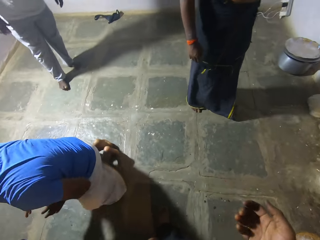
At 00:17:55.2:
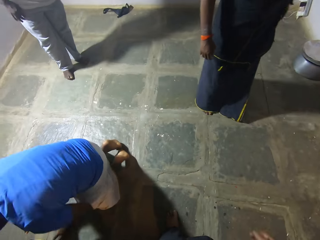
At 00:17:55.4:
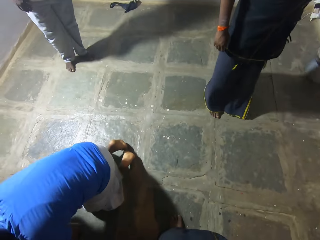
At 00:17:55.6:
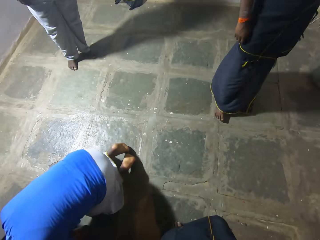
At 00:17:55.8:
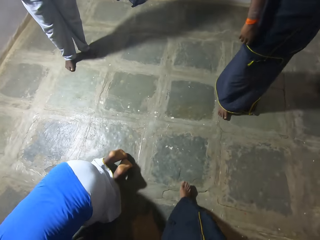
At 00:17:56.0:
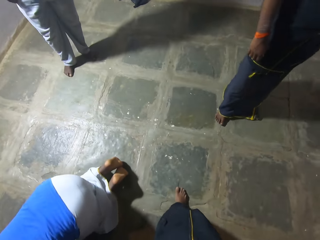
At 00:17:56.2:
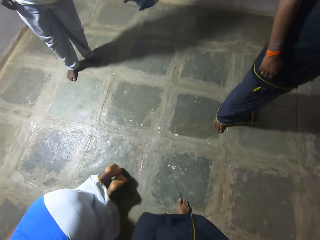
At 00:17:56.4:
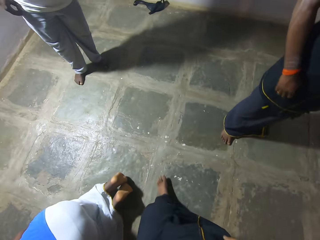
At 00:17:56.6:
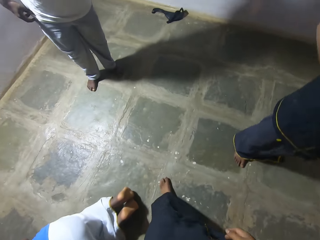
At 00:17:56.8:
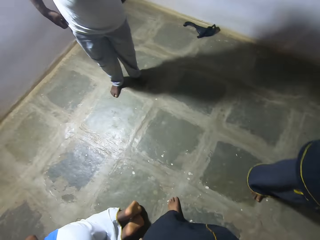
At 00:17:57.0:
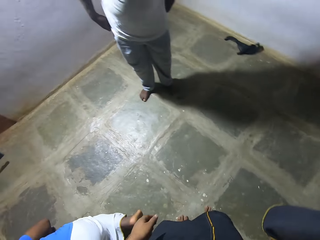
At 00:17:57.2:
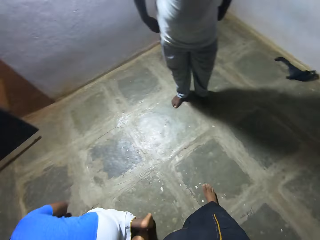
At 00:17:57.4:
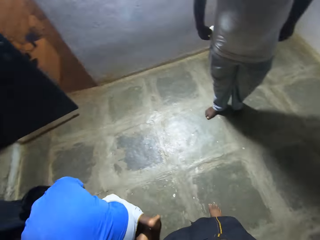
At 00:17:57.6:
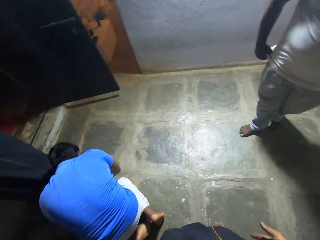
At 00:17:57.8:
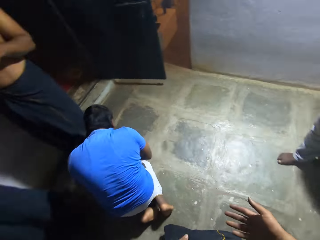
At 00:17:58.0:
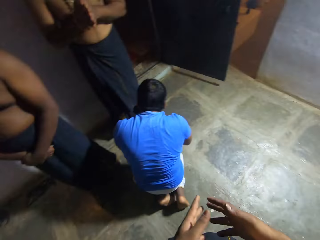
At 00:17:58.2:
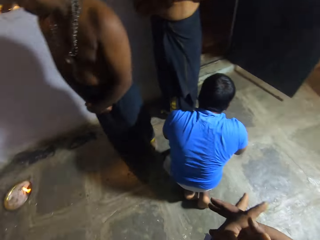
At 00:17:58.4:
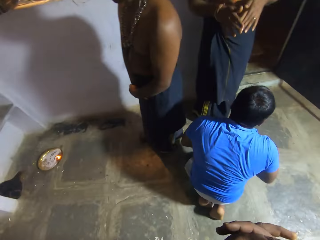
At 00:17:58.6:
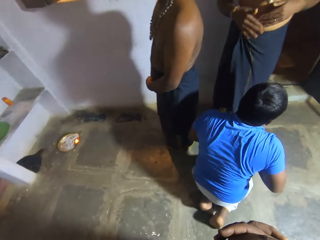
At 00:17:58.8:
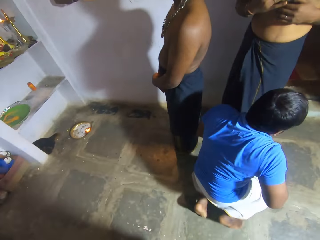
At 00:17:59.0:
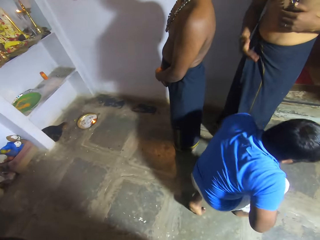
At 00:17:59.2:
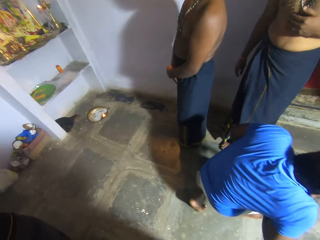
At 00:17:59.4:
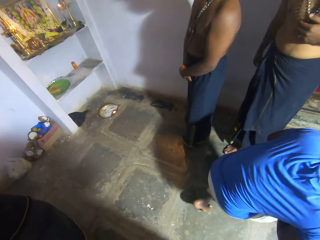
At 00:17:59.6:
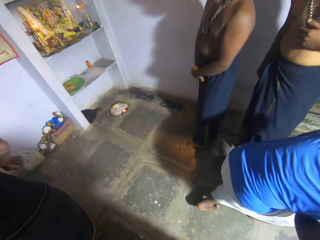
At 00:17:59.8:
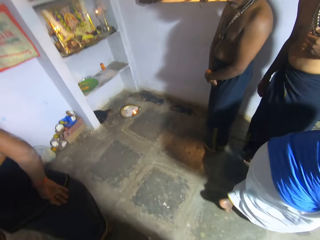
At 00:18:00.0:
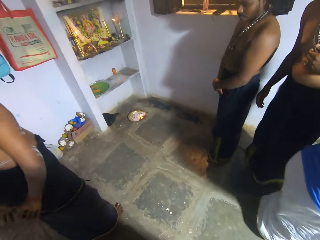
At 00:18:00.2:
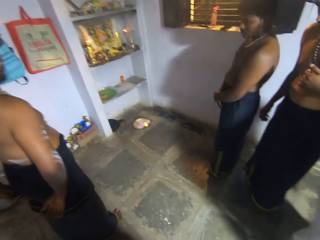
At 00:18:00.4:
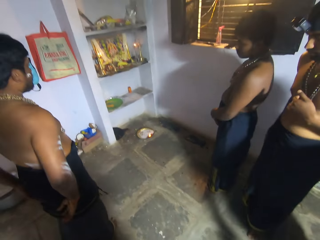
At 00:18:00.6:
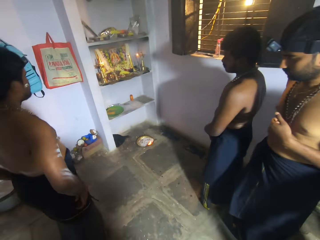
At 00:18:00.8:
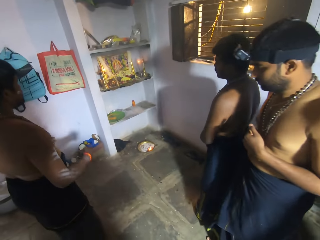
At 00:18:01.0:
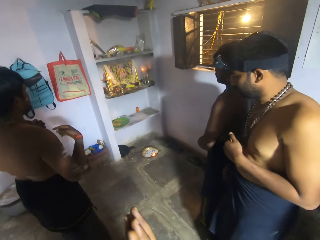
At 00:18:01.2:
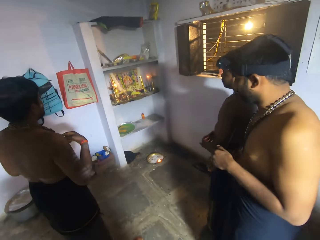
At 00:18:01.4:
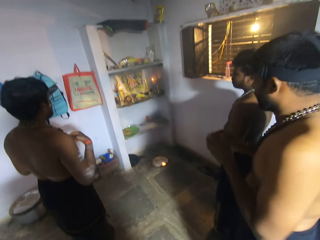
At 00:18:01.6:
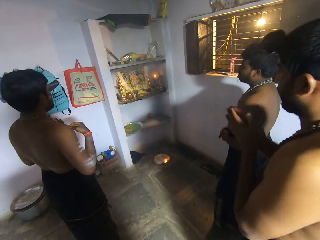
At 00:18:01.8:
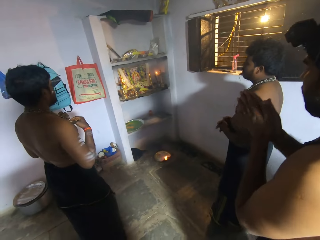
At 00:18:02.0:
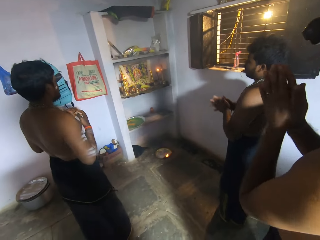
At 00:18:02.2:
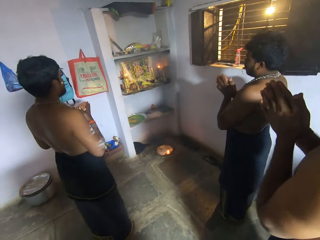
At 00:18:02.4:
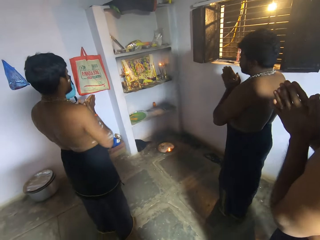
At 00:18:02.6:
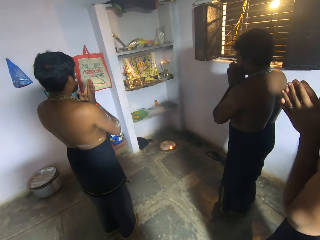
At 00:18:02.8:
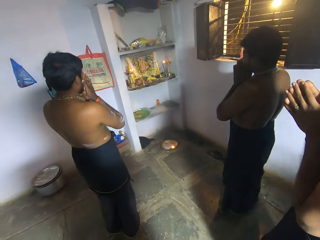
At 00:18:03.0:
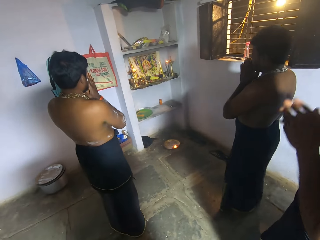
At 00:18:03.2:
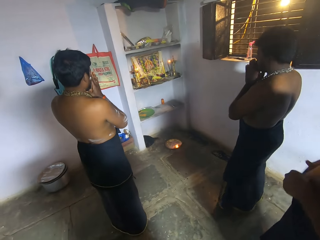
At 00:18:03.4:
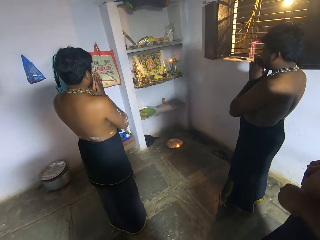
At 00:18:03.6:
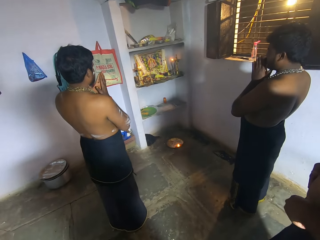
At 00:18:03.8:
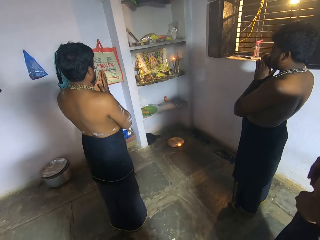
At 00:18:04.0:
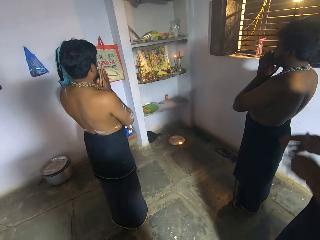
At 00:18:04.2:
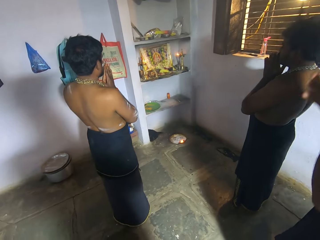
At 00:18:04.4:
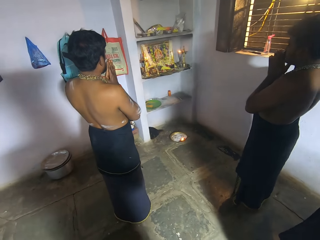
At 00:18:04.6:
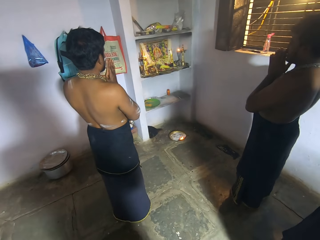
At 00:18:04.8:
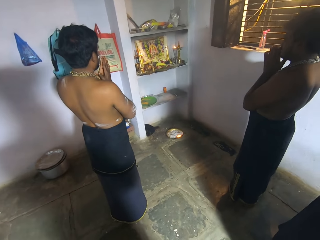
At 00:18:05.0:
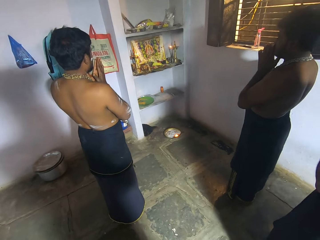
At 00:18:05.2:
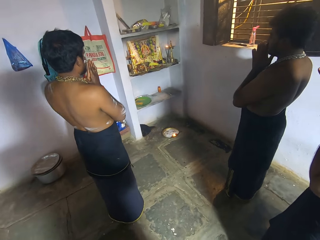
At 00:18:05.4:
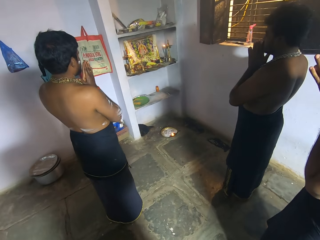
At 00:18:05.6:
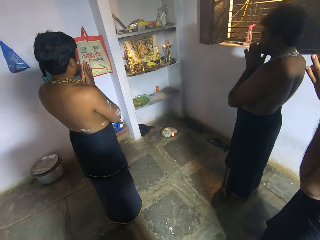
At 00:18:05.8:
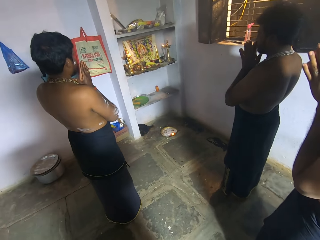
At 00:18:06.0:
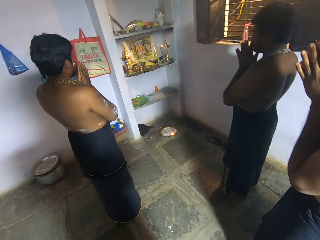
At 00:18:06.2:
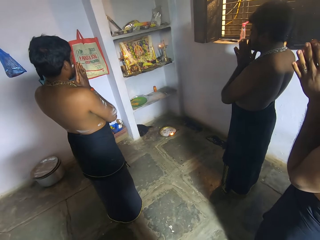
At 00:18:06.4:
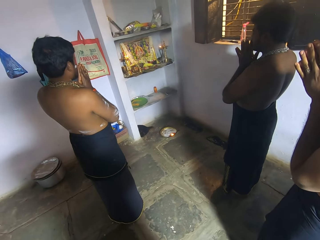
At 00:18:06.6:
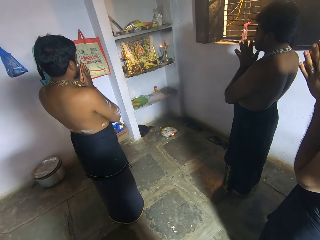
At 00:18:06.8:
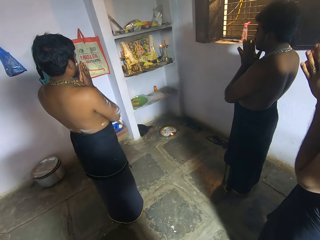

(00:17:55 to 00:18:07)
The camera wearer walks in the room. They recite a prayer ritual.

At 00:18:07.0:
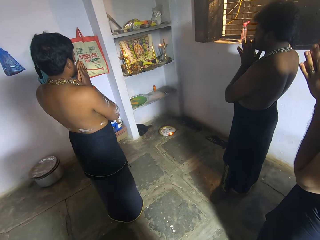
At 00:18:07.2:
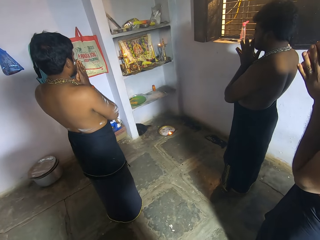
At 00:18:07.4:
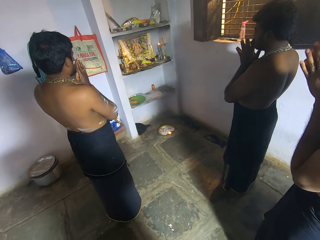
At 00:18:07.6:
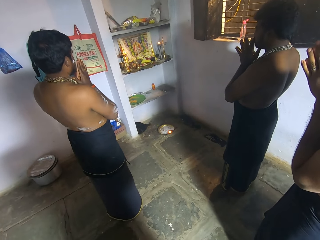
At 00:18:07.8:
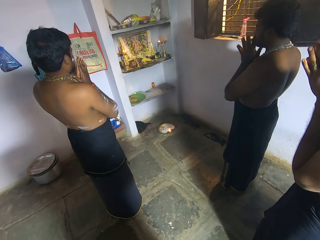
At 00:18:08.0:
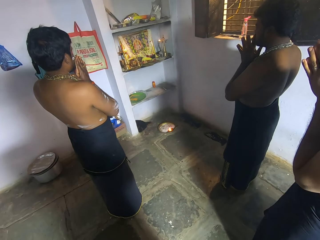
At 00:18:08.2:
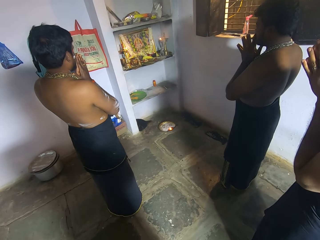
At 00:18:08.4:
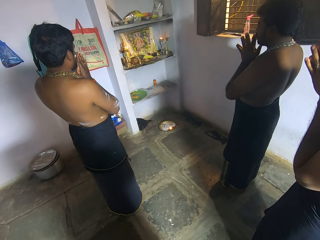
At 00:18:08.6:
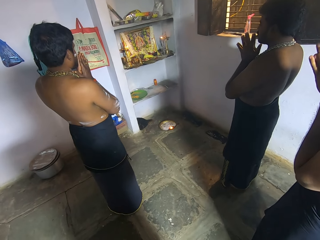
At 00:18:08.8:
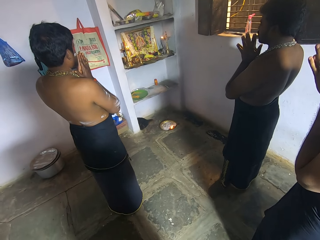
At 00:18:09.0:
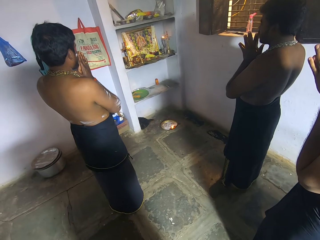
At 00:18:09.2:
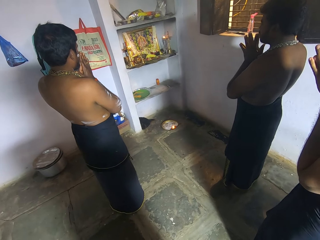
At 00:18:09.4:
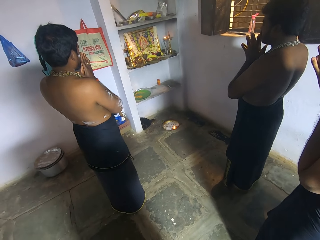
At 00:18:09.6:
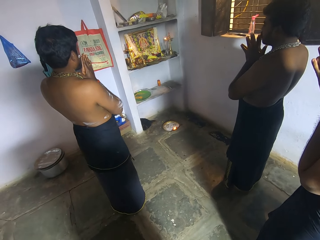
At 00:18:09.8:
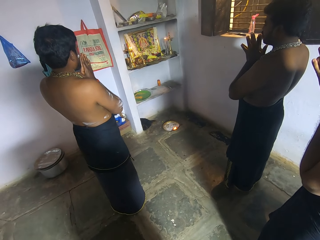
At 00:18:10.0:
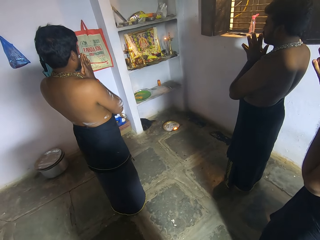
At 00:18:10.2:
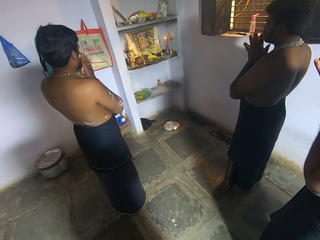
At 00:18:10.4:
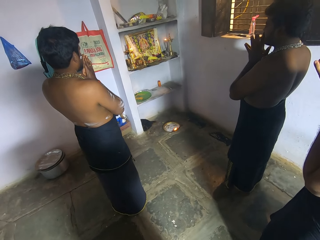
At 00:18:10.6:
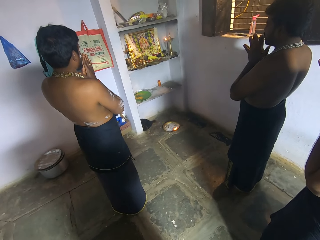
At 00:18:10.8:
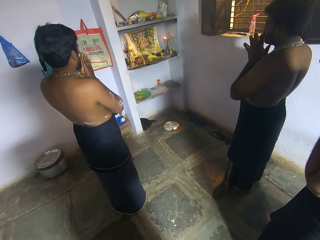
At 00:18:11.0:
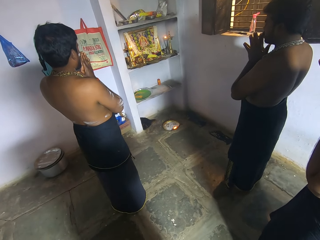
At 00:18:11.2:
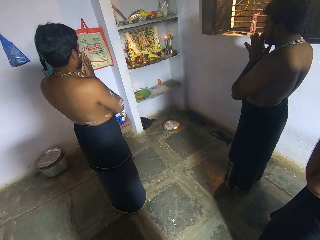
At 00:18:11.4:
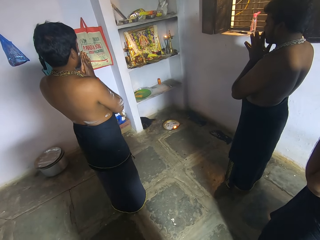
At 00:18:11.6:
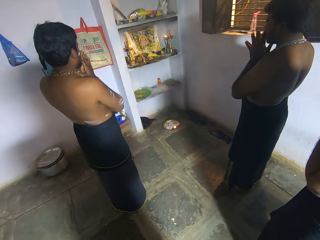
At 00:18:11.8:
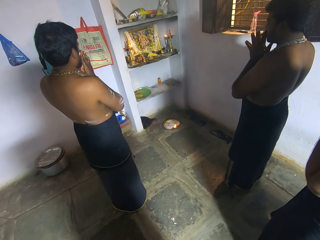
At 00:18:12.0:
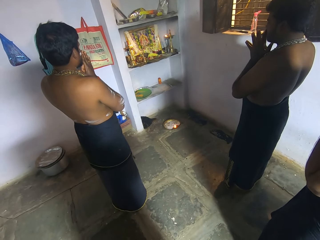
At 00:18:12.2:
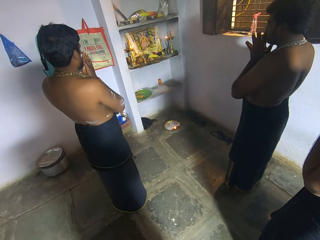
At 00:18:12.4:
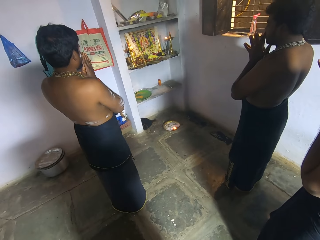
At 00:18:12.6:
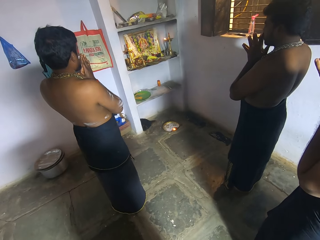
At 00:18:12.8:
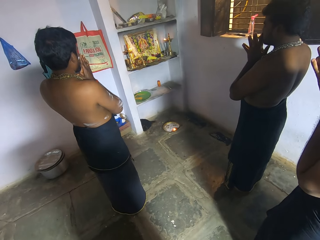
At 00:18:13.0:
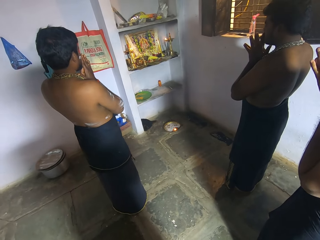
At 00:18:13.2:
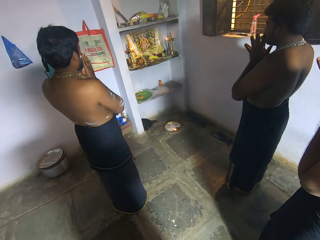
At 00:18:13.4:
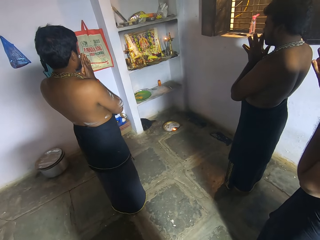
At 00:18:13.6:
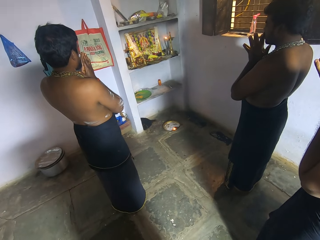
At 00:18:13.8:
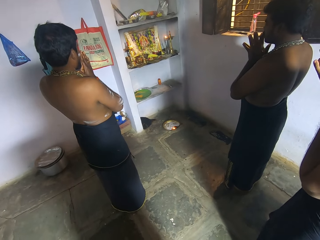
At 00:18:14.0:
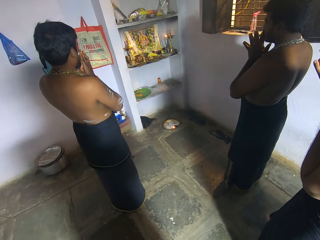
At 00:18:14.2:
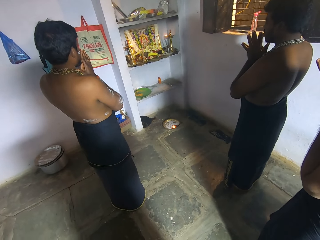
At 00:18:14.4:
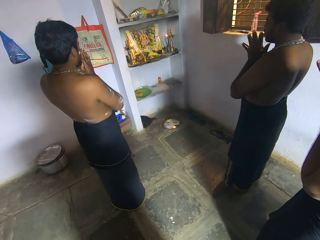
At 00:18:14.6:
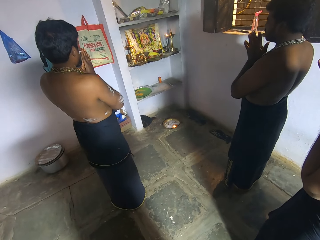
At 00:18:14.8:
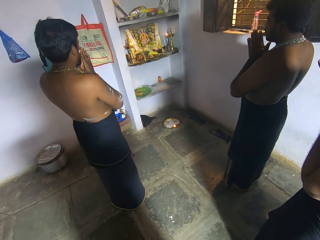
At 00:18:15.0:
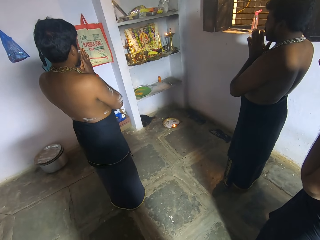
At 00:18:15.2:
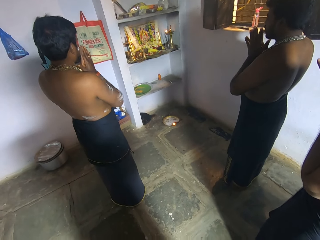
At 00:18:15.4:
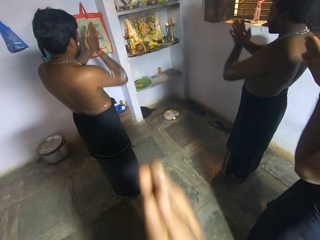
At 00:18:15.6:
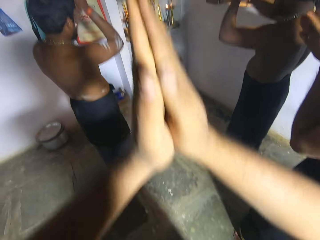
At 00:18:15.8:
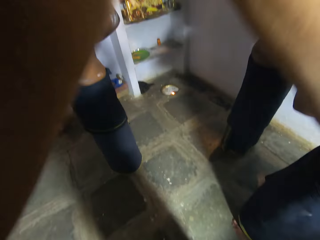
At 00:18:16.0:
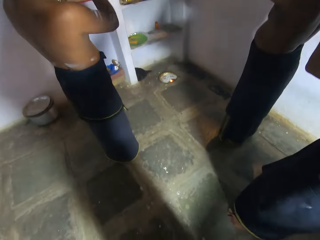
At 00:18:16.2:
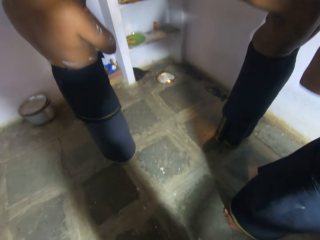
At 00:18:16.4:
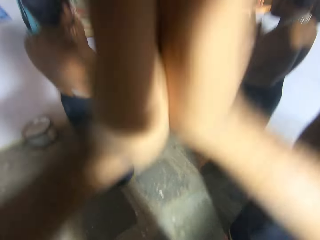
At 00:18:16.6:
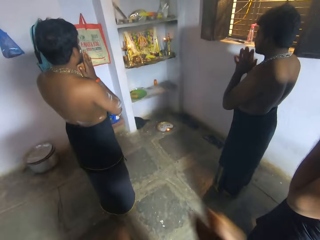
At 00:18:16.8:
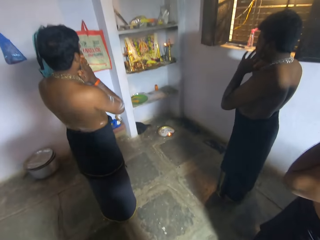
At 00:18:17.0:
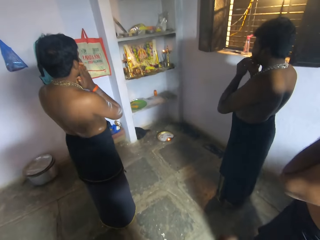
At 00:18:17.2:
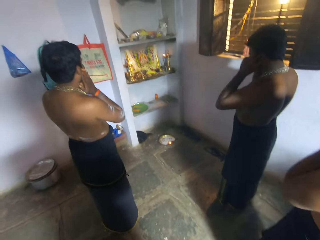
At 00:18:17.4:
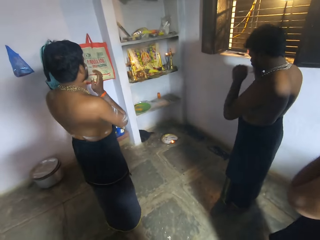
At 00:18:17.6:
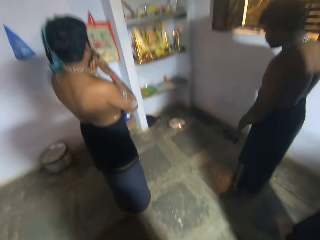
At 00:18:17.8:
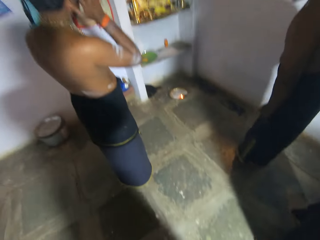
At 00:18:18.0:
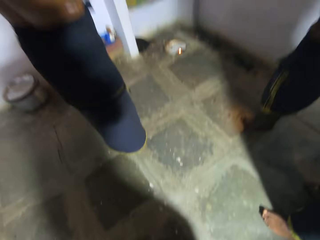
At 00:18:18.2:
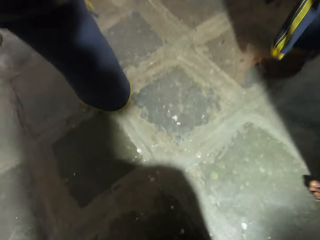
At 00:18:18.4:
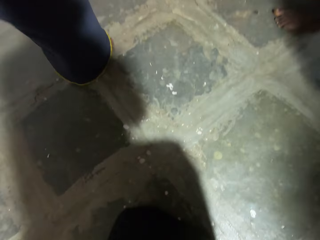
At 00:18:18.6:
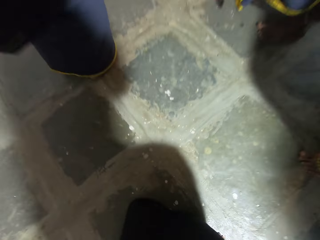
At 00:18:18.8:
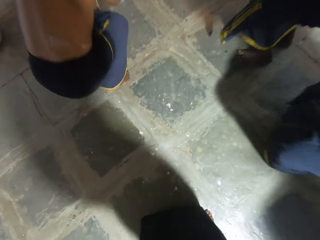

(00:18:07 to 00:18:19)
A man lifts up hands. Another man lifts up hands. The camera wearer lifts up his hands. A third man lifts up hands. The camera wearer lowers his hands. The second man taps on his cheeks. The second man holds his ears. The camera wearer does squat ups. The first man does squat ups. The second man does squat ups. The third man does squat ups.
